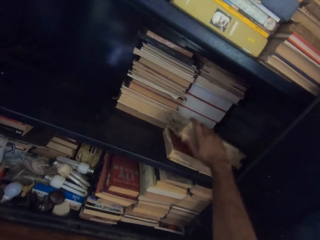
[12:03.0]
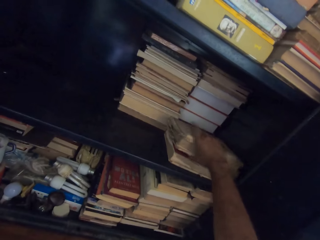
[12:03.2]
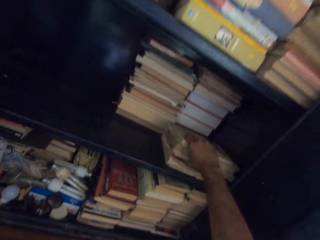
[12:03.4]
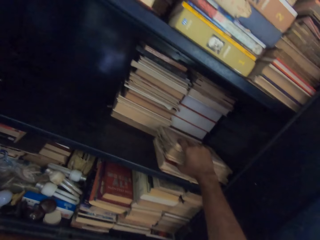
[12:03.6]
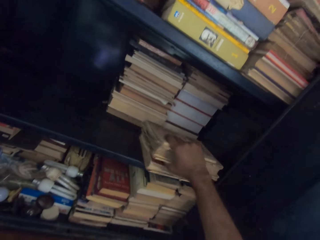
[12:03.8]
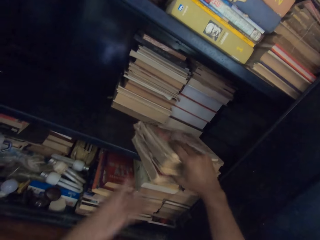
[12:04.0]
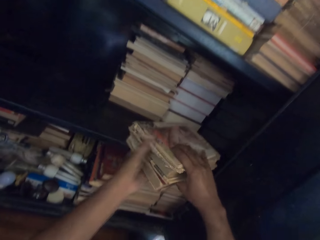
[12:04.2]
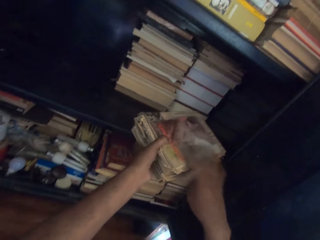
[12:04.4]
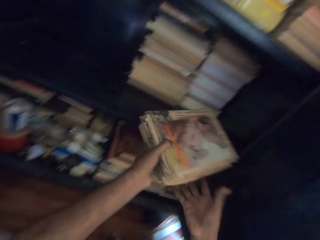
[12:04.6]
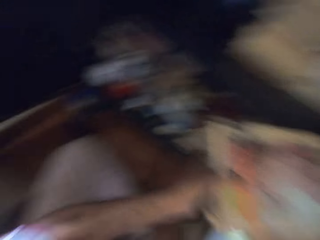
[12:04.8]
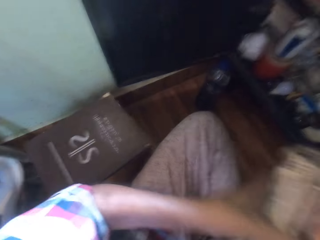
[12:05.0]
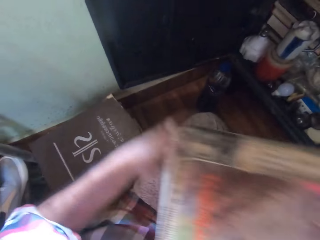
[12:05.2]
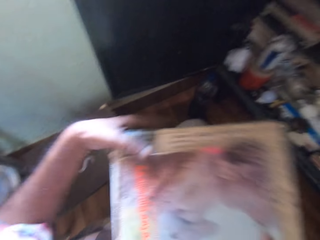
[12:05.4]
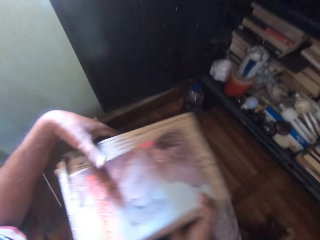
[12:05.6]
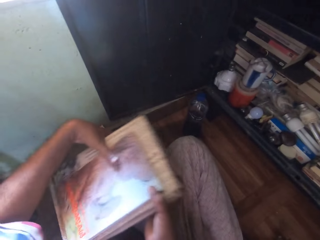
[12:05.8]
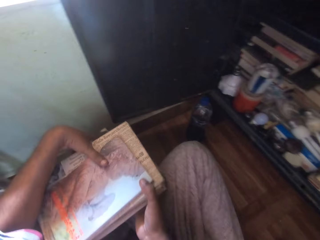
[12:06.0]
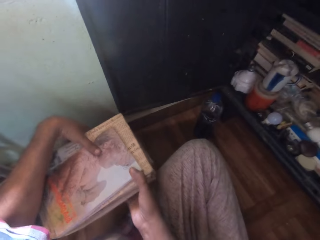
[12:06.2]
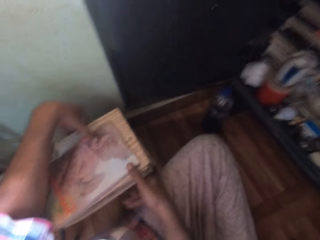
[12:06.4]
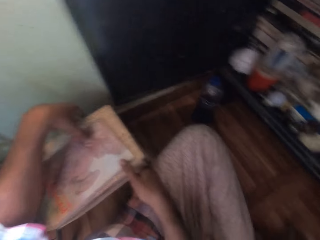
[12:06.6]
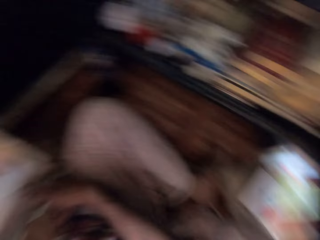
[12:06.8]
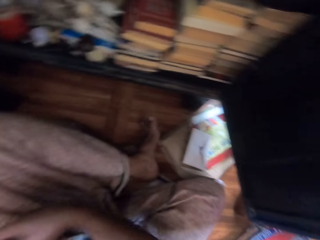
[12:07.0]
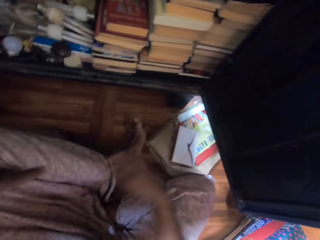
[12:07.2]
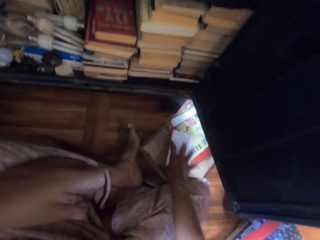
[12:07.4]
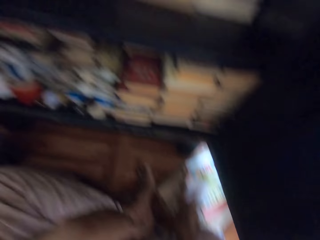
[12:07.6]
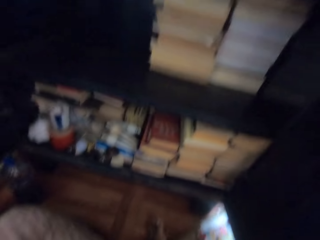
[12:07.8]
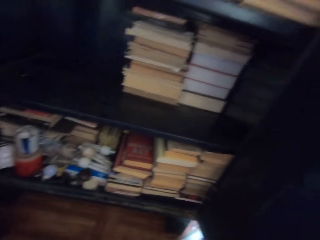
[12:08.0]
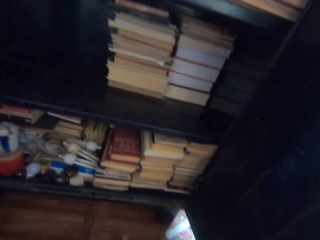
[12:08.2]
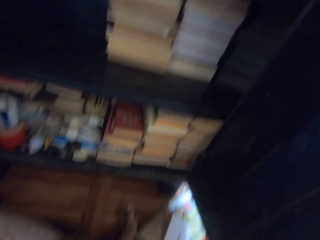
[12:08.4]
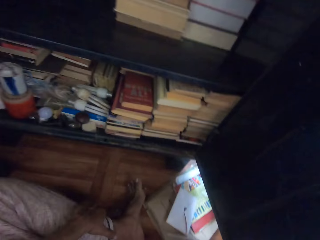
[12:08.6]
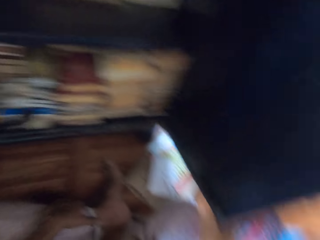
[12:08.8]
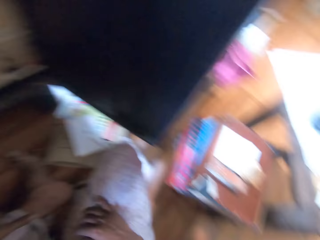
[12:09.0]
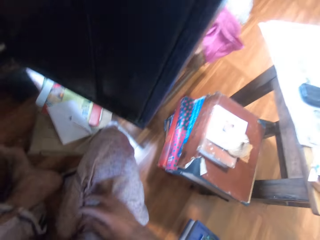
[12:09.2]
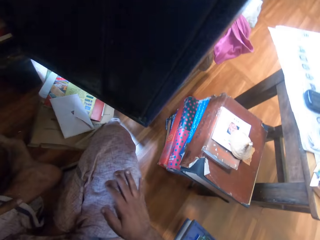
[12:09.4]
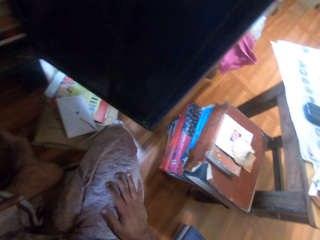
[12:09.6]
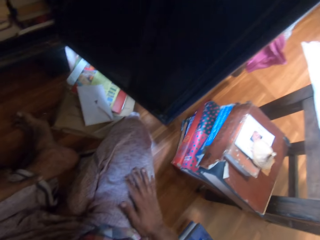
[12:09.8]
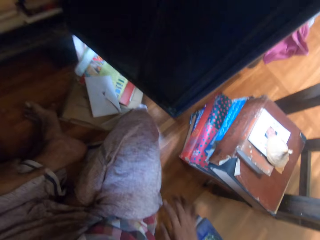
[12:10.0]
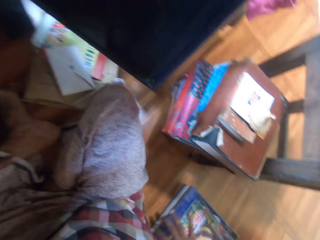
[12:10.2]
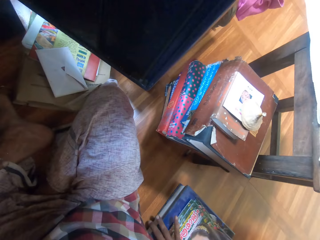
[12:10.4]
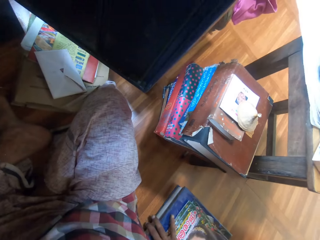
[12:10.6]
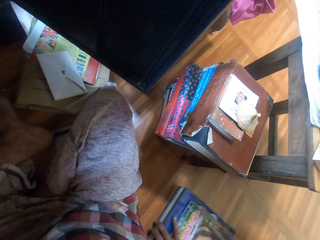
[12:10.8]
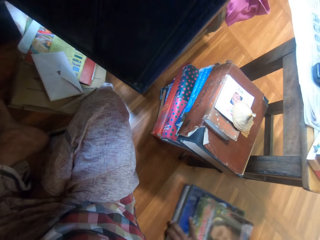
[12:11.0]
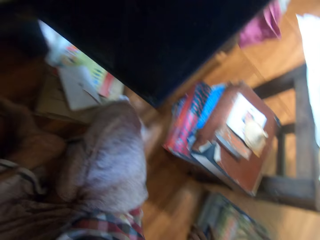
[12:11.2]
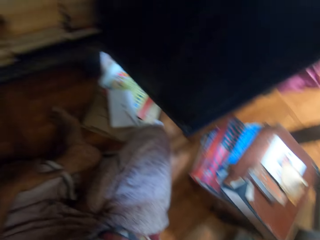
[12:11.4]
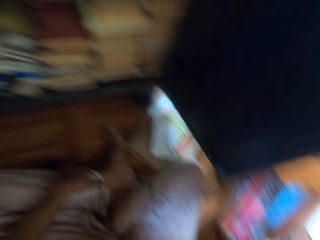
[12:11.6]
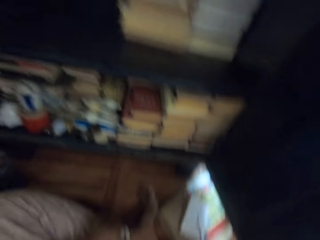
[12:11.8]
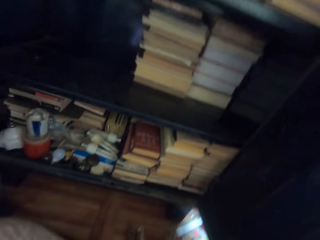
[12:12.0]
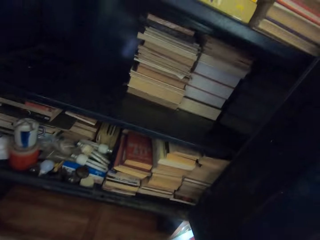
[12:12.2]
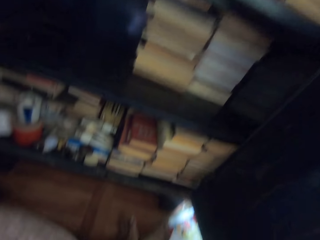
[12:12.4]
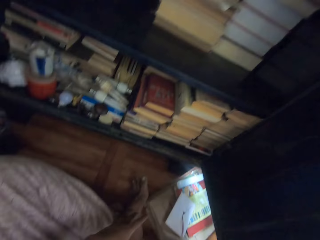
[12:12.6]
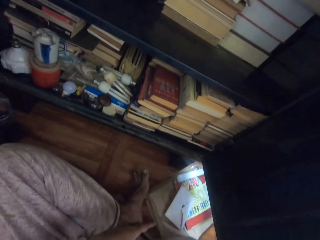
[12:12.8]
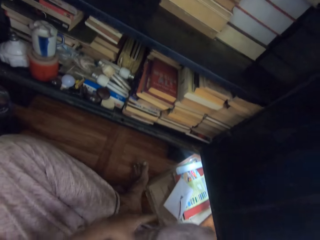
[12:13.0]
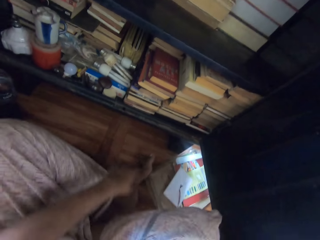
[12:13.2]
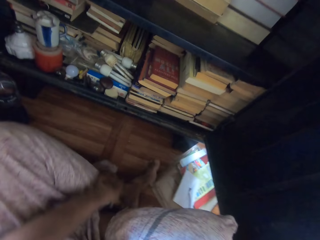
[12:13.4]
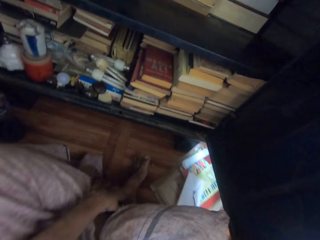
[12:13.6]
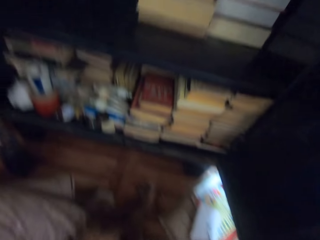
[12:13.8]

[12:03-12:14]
The camera wearer lifts a book in the book shelf with his right hand. He pulls some books from the book shelf with his right hand. He carries the books from the book shelf with both hands. He drops the books on the pile of books with both hands. He touches the envelope on the floor with his right hand. He places the hands on the laps. He moves the book on the floor with his right hand. He adjusts both legs on the floor.

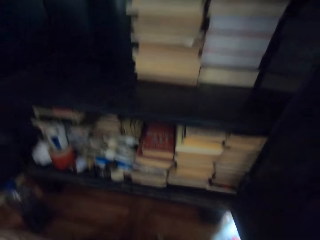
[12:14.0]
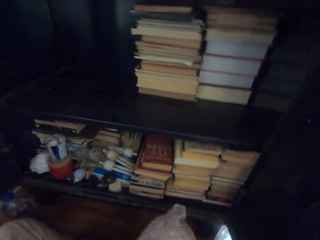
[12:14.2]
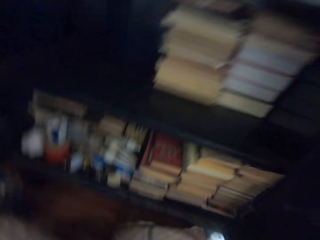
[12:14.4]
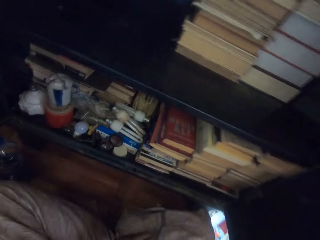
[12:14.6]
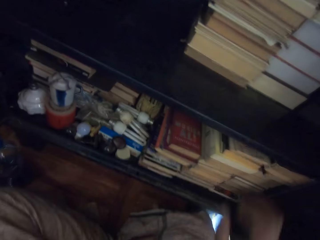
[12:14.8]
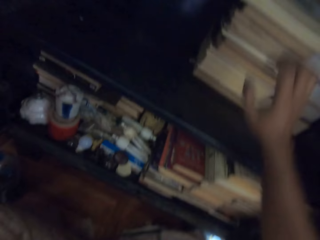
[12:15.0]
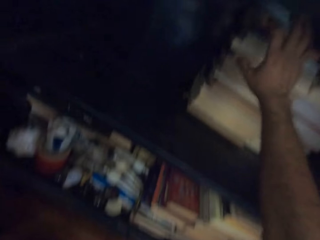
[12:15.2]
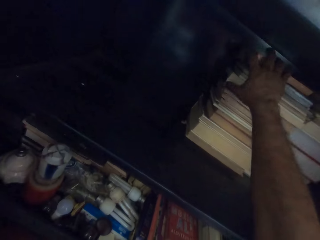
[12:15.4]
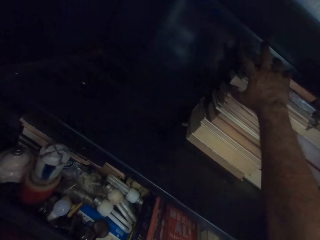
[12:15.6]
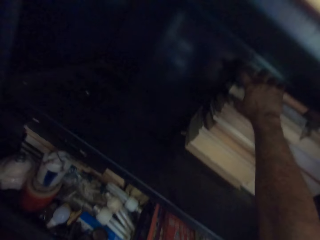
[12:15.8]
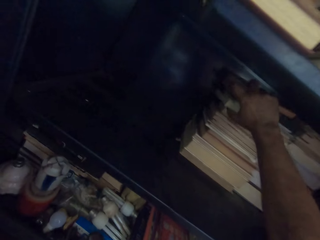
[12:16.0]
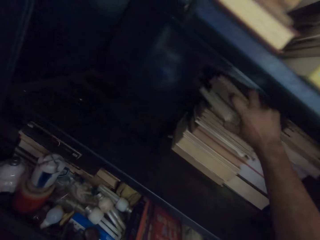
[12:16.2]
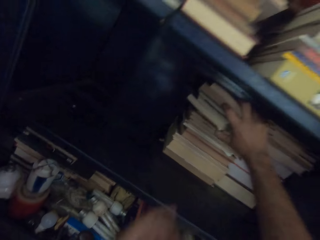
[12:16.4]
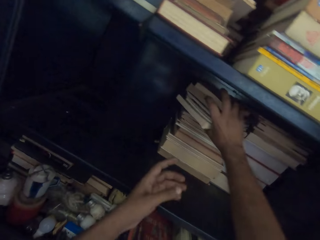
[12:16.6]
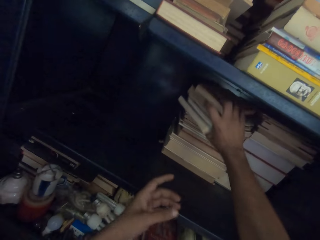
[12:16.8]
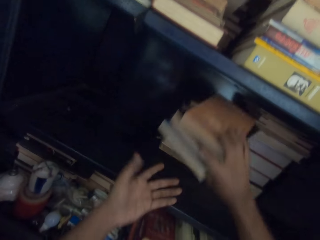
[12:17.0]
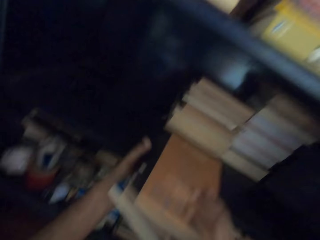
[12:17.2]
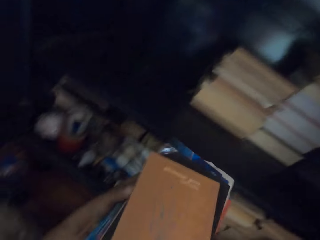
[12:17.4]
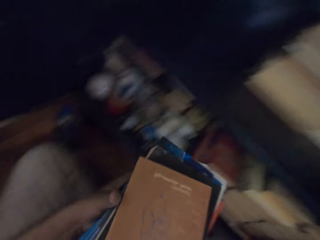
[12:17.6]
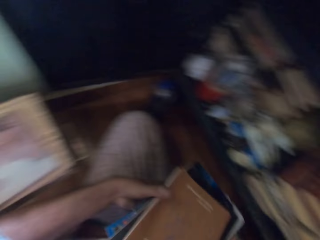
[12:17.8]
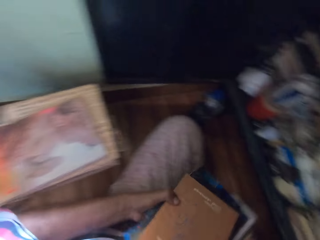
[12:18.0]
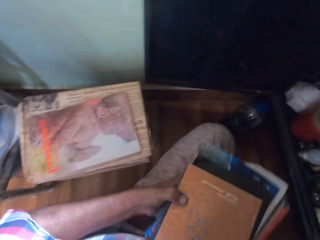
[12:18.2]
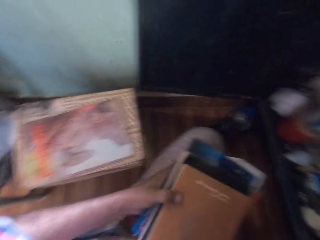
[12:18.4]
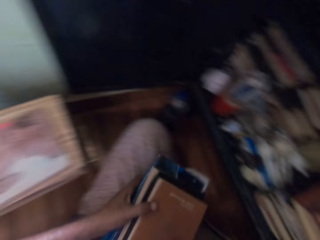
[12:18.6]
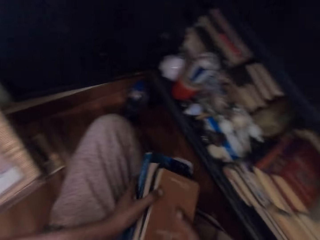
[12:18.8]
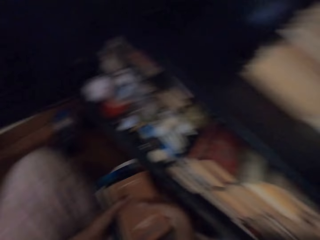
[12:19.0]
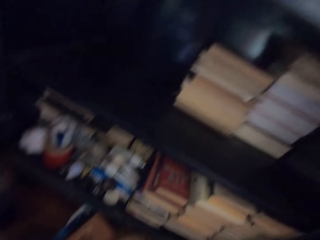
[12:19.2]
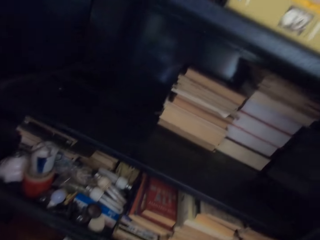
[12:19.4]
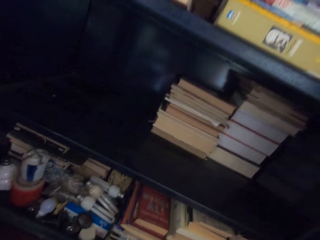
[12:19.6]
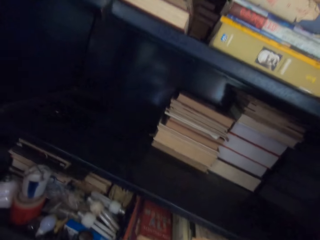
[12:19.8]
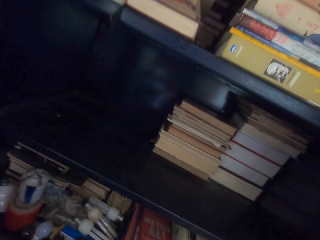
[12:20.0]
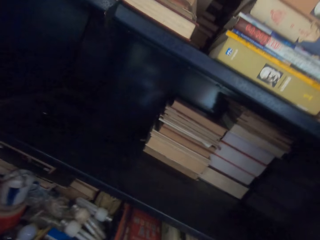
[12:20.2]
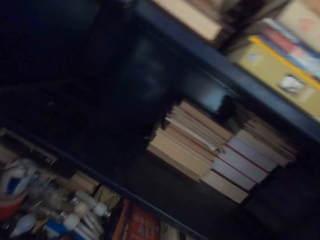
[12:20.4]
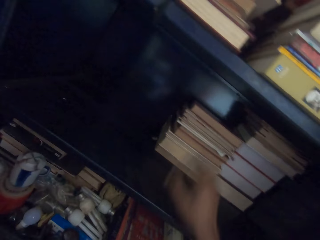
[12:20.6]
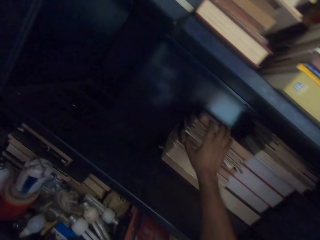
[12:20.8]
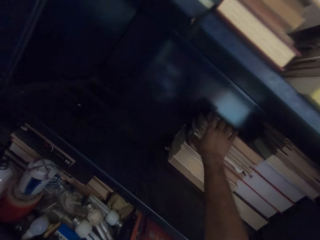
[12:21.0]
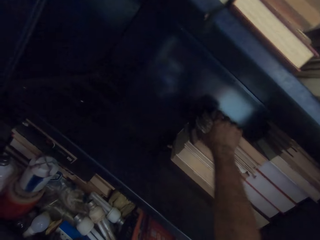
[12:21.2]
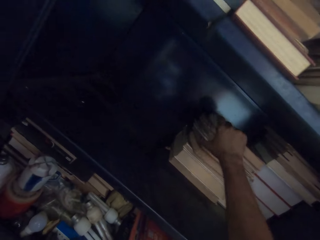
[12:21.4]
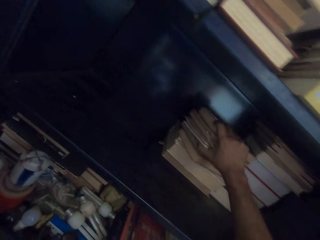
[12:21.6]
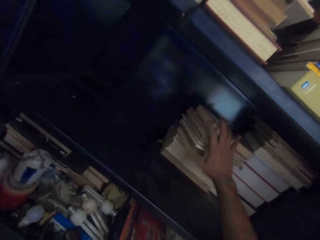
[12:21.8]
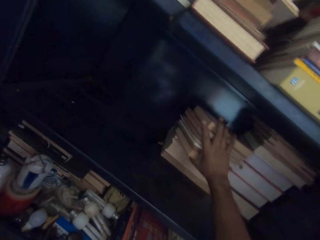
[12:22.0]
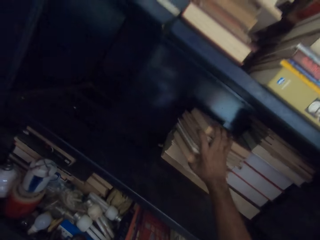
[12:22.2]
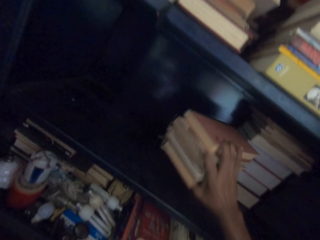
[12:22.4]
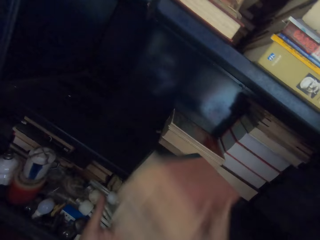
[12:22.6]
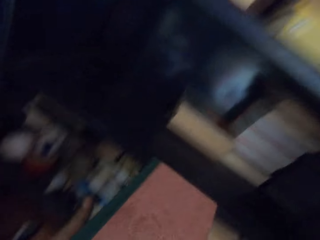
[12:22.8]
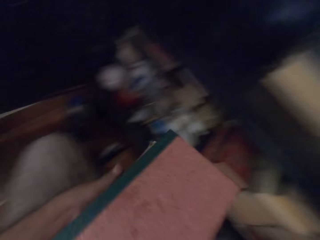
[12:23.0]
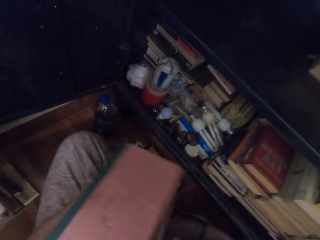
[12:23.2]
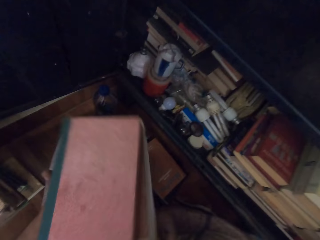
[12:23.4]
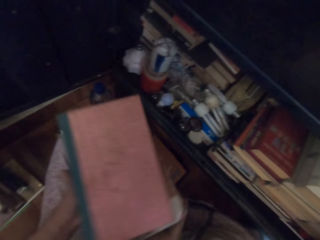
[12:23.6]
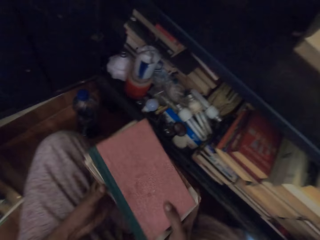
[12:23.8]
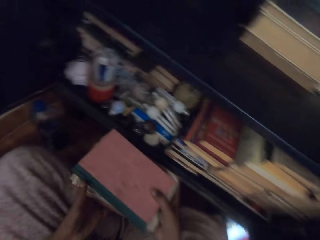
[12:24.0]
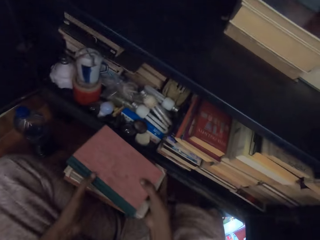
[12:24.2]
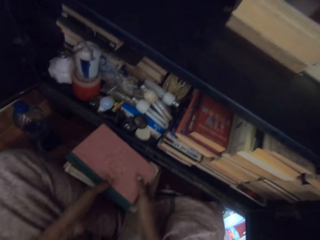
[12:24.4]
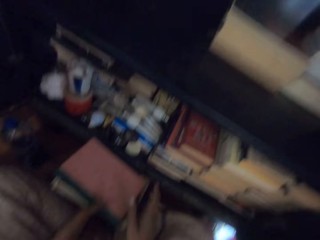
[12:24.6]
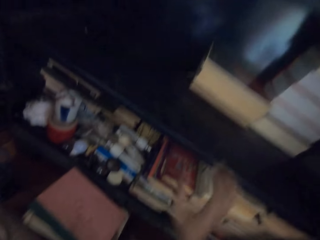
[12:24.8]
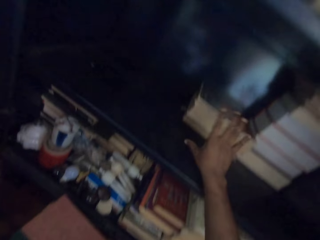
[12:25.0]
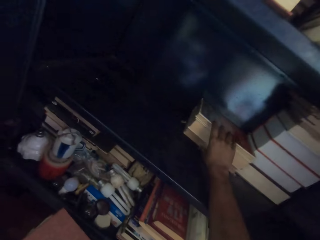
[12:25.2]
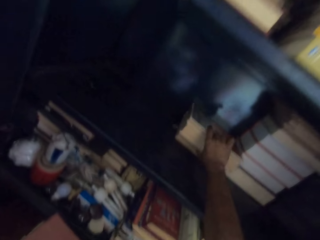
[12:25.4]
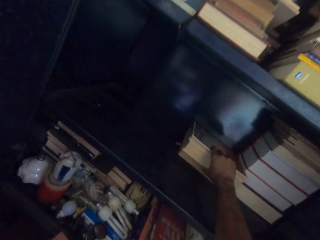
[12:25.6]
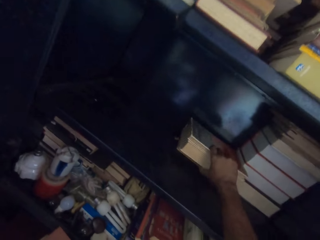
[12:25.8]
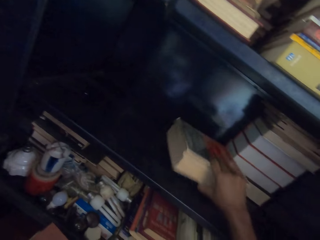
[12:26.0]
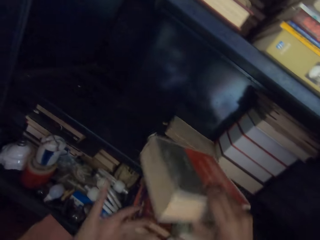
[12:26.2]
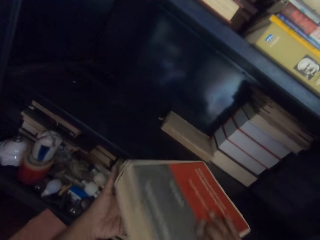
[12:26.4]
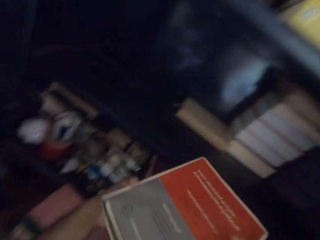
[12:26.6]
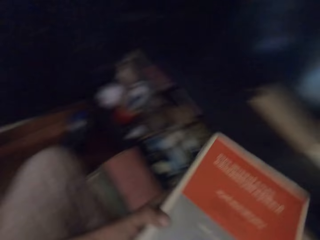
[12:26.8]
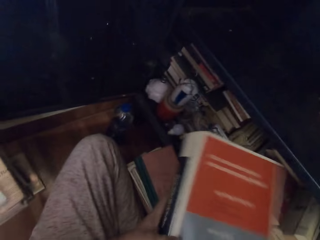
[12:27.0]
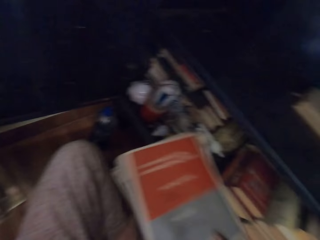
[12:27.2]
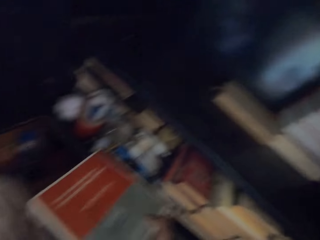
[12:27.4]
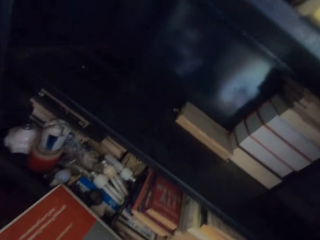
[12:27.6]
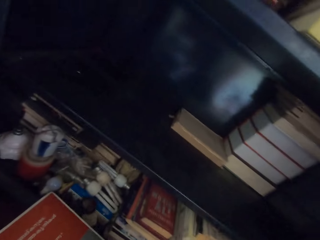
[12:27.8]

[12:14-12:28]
The camera wearer moves his body. He carries some books from the book shelf with his right hand. He holds the books with both hands. He drops the books on the floor with both hands. He carries some books from the book shelf with his right hand. He holds the books with both hands. He drops the books on the pile of books with both hands. He carries a book from the book shelf with his right hand. He passes the book from his right hand to his left hand. He drops the book in the shelf with his left hand.
